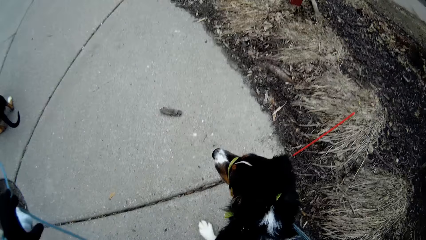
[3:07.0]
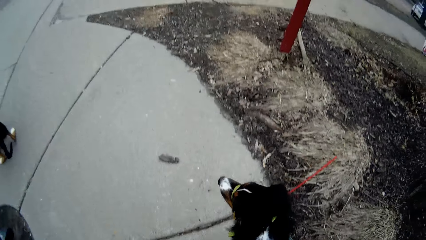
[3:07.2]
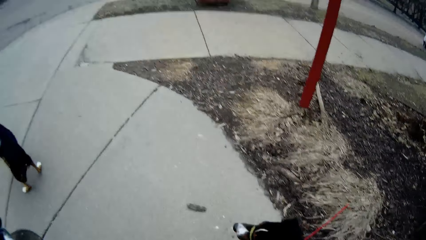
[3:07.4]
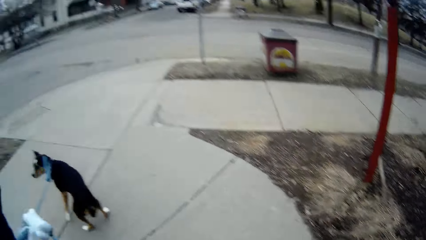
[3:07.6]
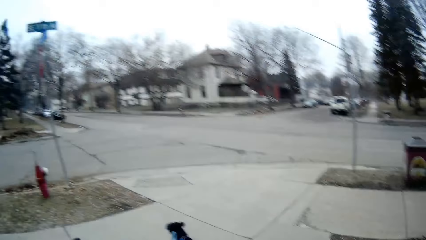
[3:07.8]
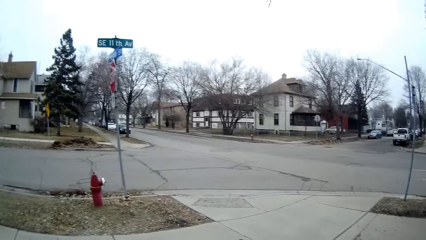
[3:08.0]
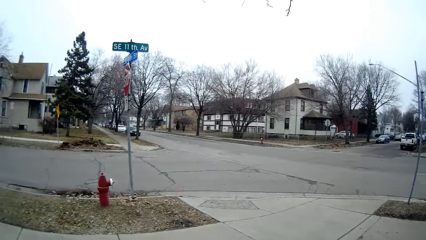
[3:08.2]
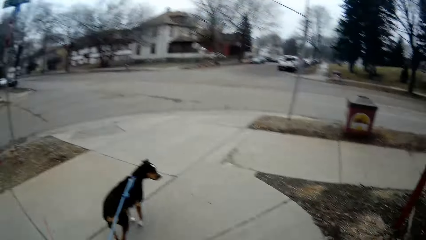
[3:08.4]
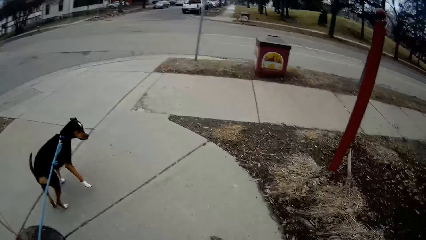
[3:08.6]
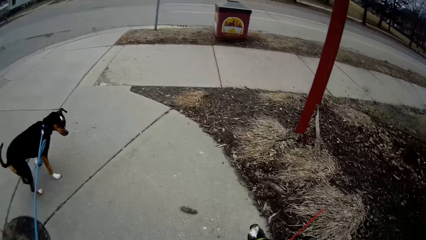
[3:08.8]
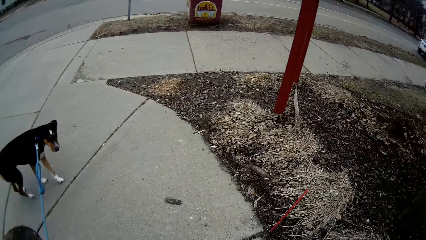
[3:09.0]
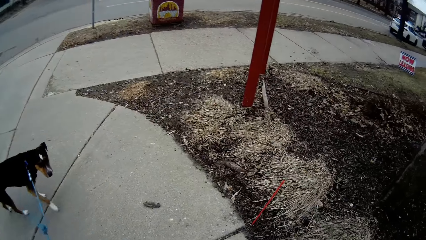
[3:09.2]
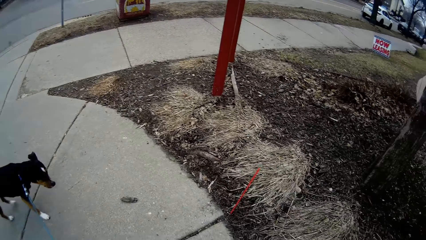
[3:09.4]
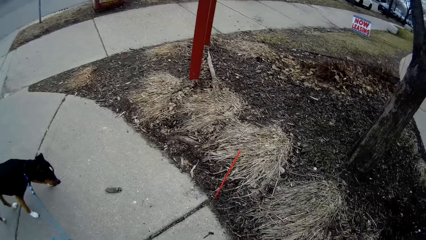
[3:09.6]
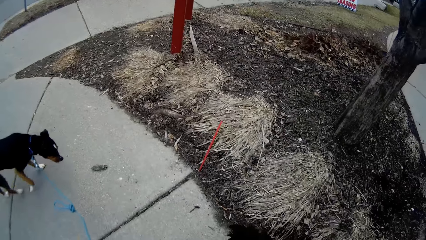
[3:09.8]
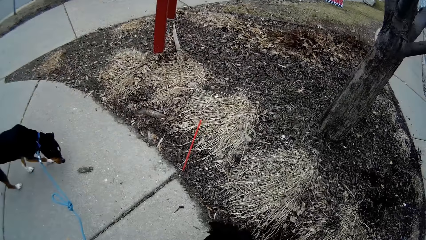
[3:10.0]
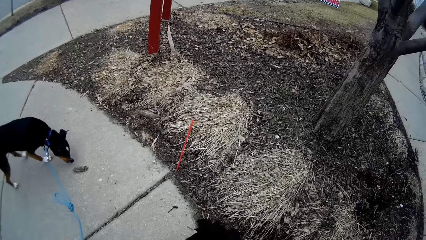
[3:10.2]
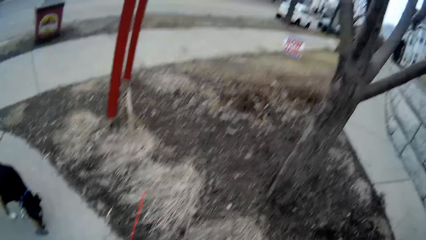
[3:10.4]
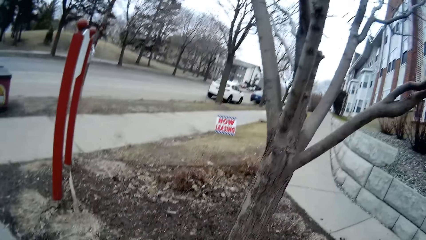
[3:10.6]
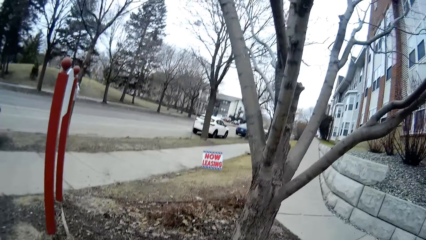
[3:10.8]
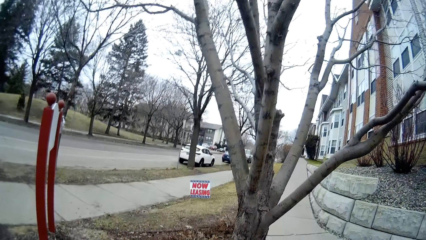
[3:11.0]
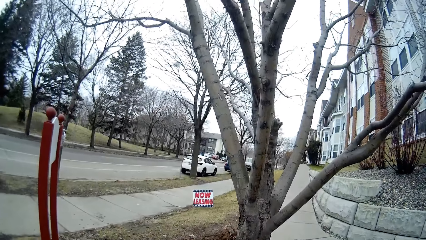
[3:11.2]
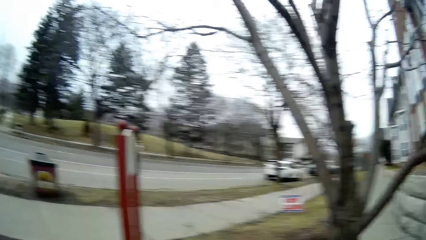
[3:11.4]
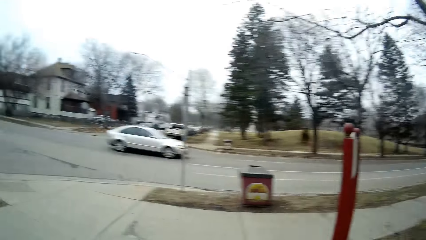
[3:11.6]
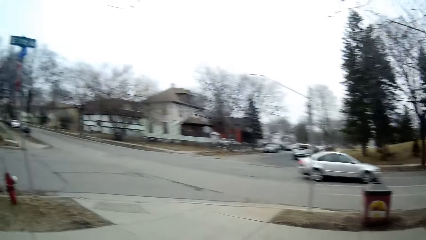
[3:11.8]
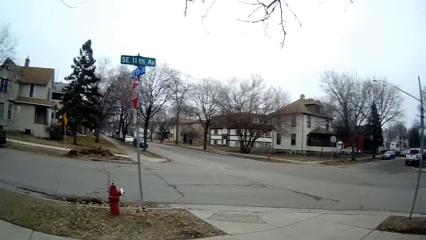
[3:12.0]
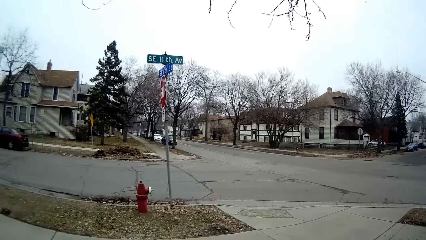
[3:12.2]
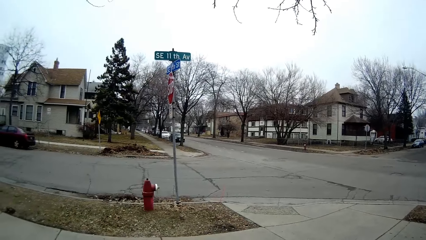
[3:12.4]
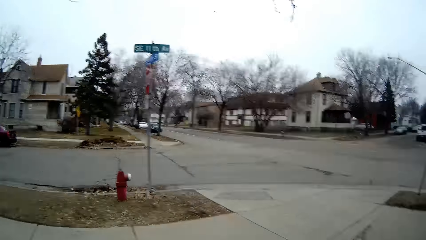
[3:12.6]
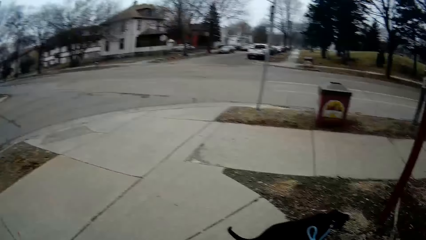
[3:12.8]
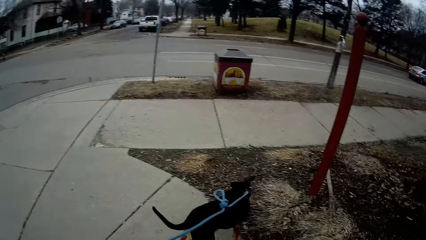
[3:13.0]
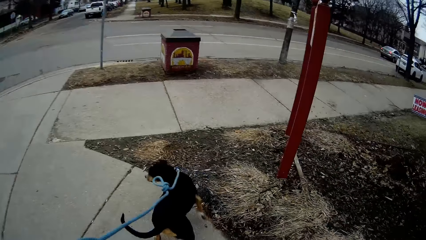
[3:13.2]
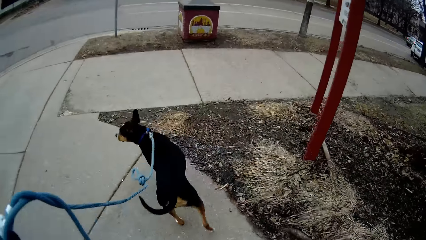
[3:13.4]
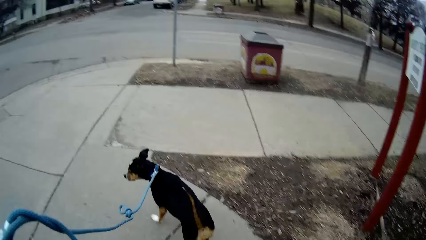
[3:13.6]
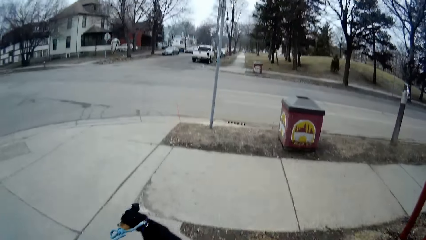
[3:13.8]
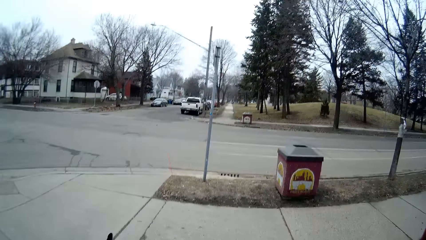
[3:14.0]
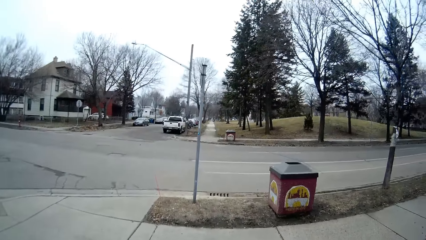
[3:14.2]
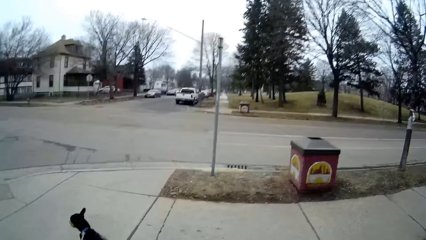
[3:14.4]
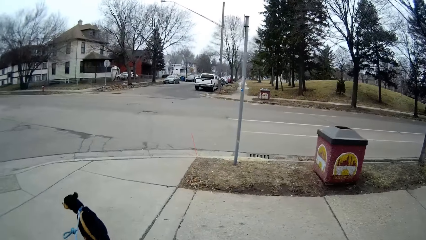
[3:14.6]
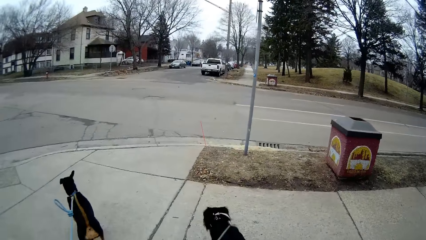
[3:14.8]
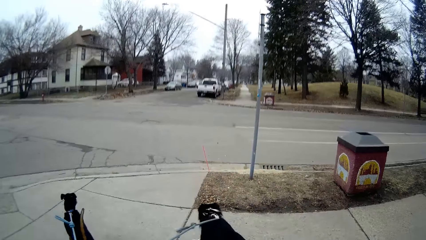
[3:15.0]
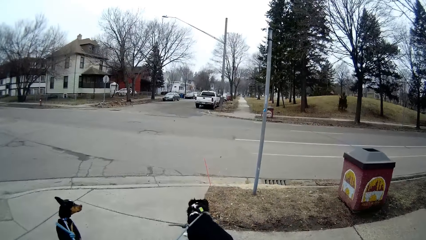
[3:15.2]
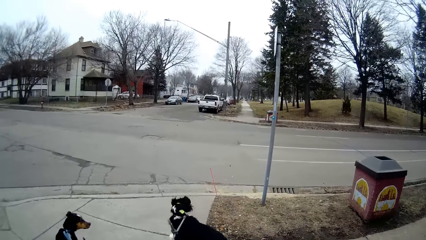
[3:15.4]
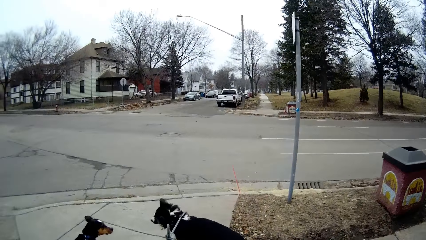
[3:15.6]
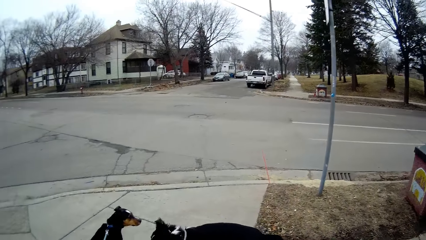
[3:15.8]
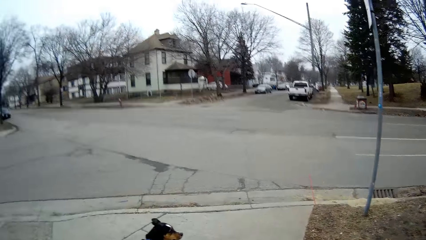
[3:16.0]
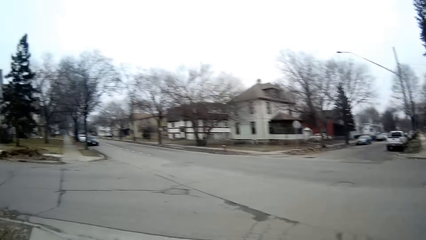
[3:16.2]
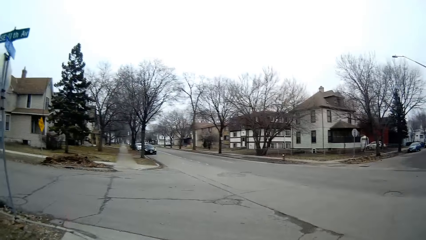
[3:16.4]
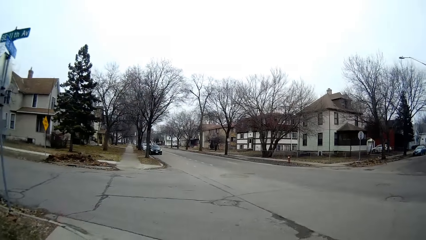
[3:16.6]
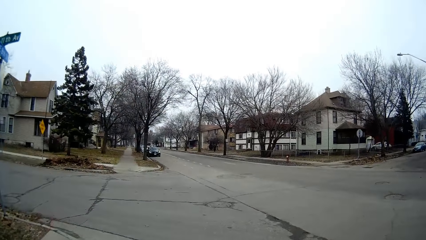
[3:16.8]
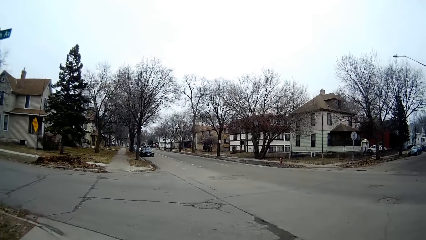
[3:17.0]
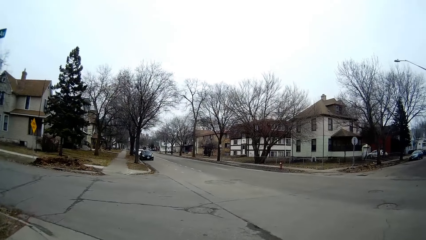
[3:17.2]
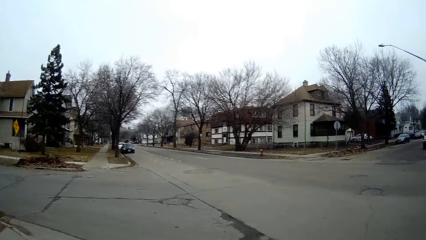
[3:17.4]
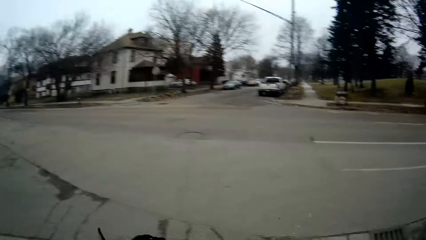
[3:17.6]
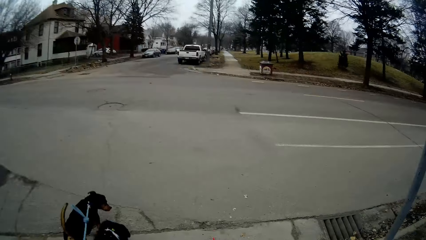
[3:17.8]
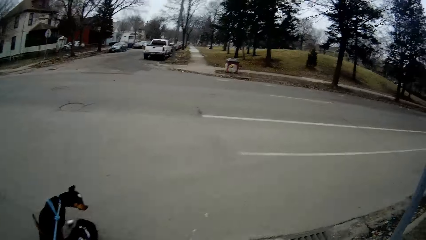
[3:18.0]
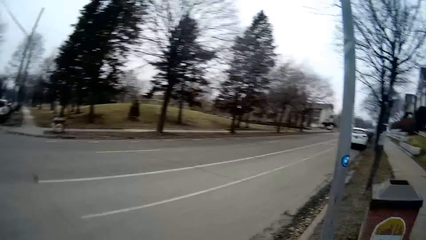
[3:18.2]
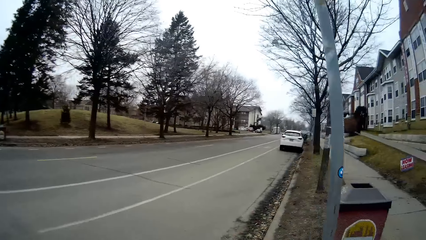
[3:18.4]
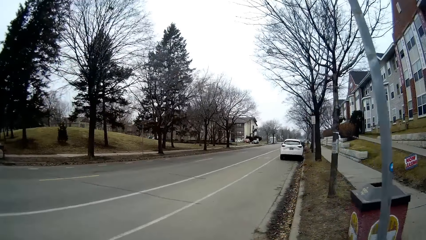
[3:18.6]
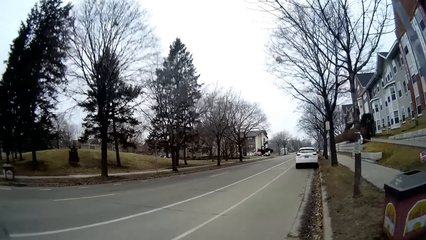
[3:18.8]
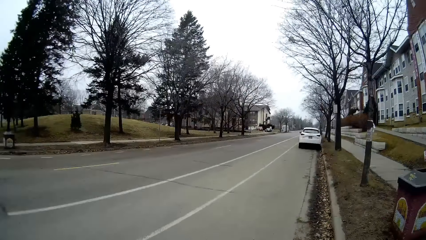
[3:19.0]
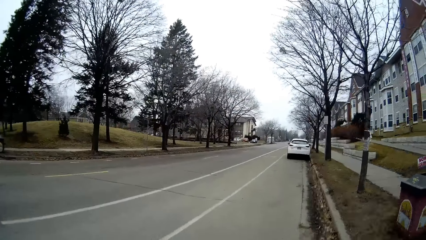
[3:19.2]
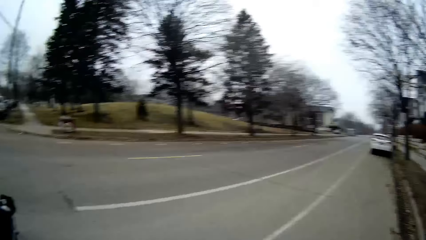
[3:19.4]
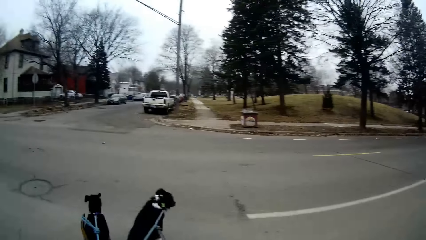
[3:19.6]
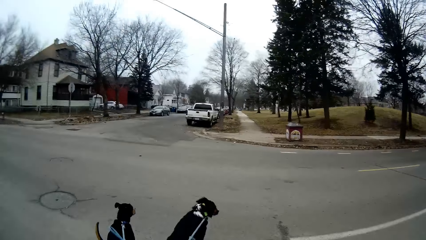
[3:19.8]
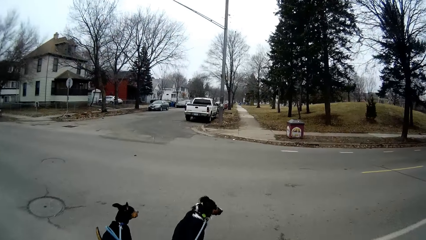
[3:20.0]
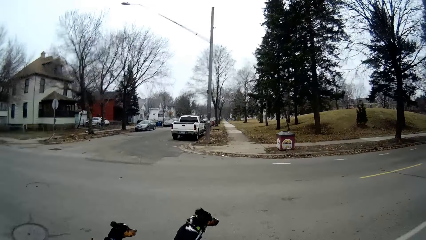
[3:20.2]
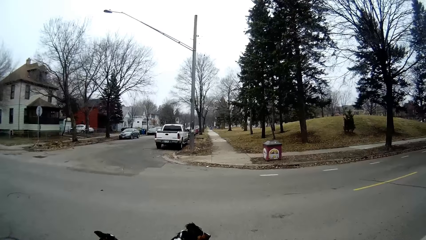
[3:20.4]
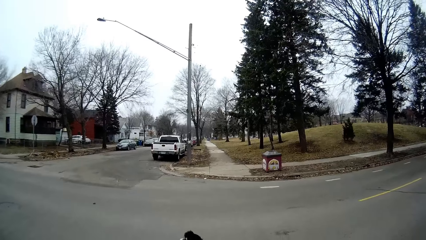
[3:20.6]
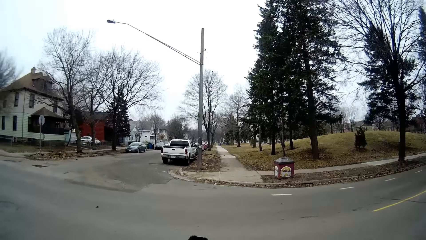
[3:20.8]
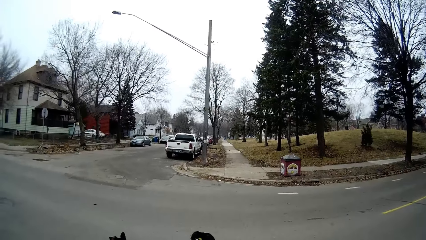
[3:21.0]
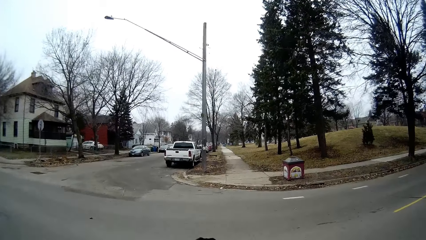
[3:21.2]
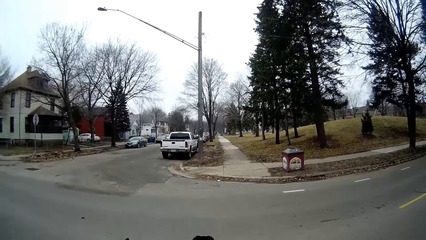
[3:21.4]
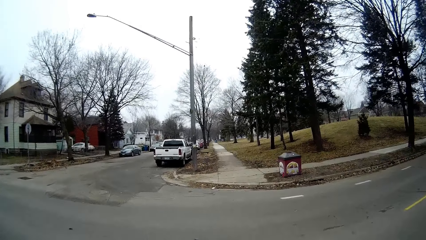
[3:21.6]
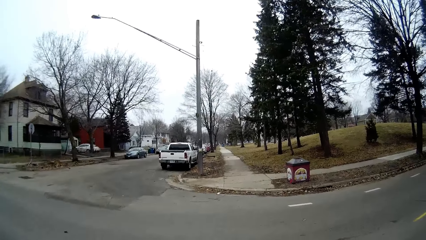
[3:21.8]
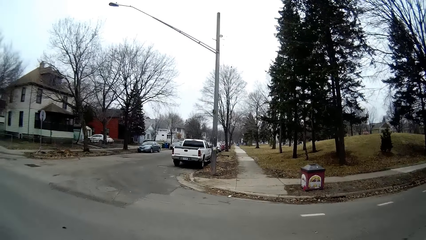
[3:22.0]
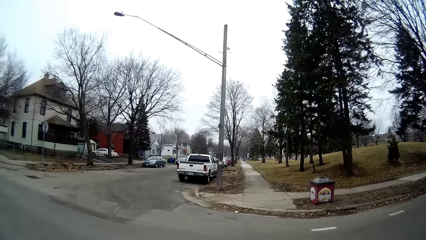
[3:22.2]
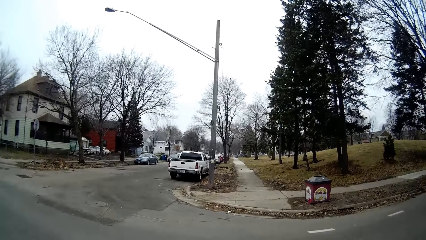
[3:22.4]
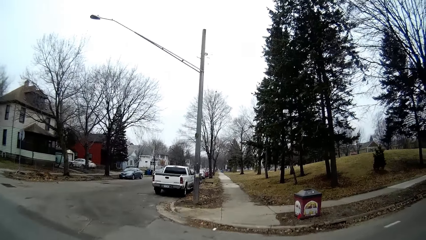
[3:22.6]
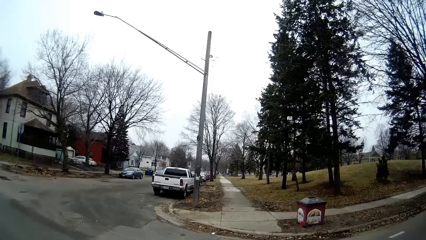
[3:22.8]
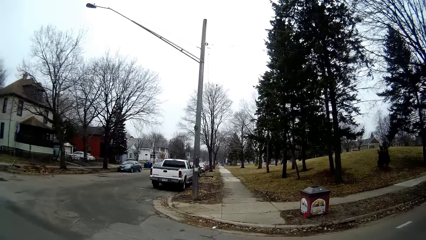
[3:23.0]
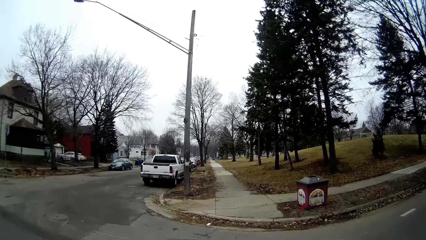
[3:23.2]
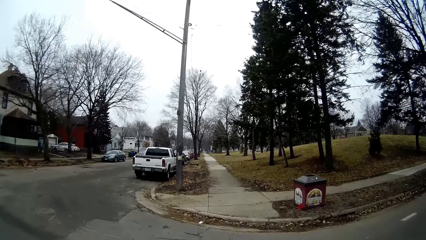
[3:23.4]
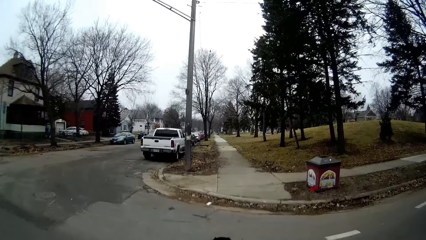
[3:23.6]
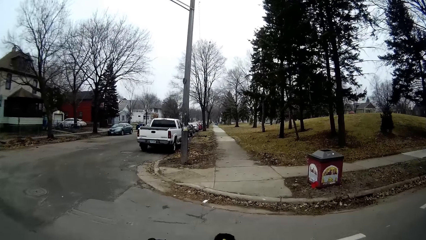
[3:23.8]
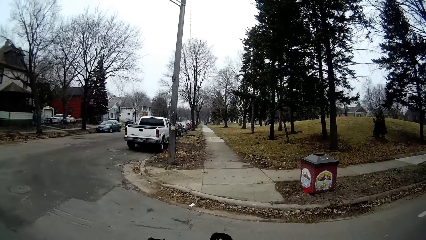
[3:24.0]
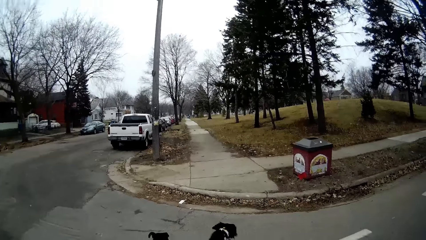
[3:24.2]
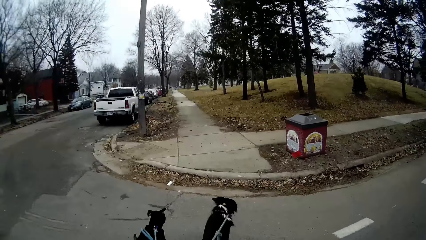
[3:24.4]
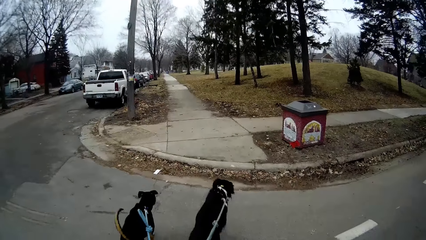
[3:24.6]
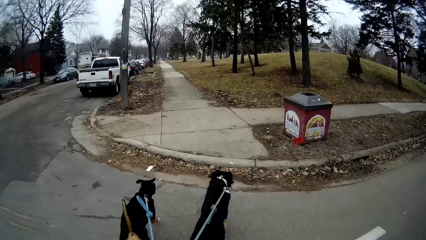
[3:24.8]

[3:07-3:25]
The camera wearer walks with the dogs and guides the dogs to walk. A dog walks a bit. Another dog walks a bit. The camera wearer looks if the road is clear. They cross the road with the dogs.
